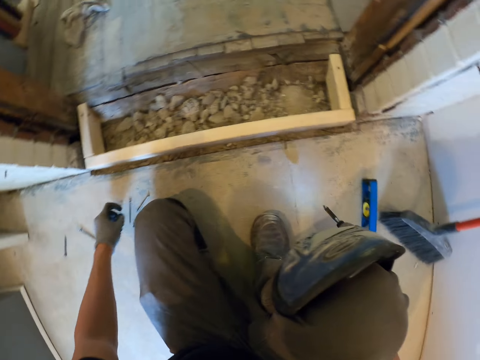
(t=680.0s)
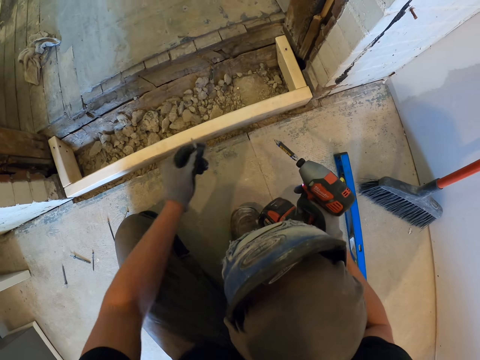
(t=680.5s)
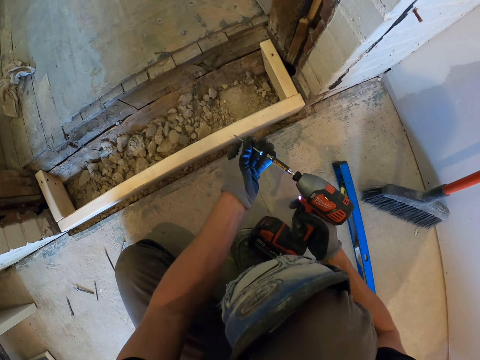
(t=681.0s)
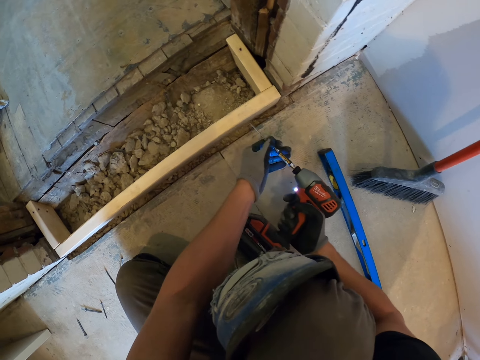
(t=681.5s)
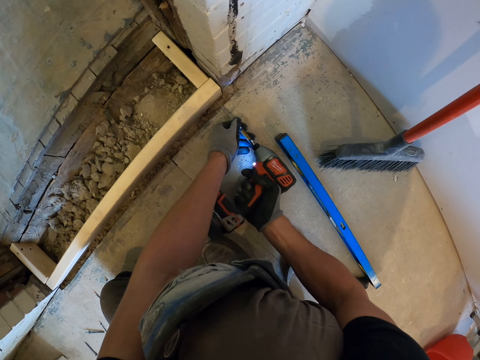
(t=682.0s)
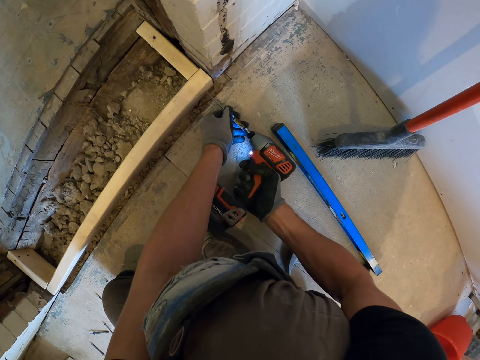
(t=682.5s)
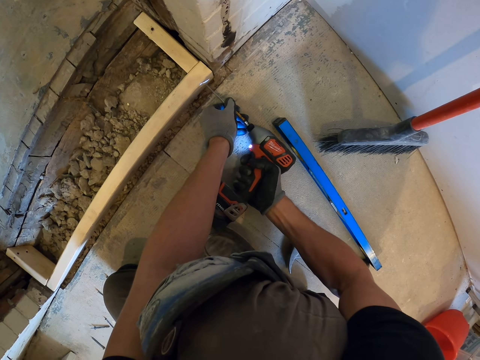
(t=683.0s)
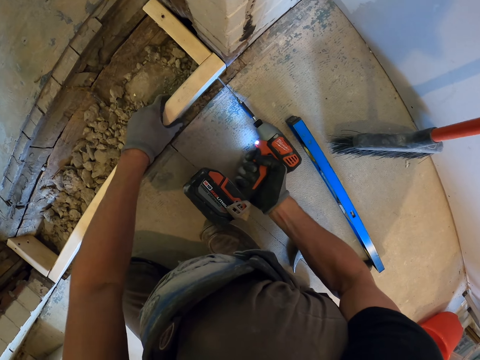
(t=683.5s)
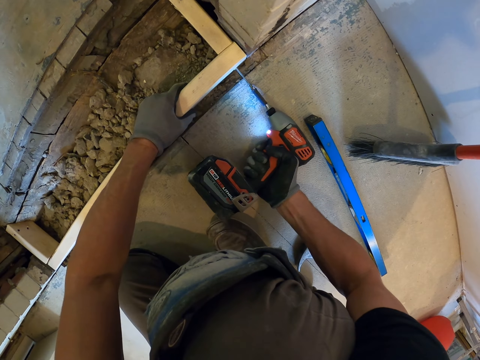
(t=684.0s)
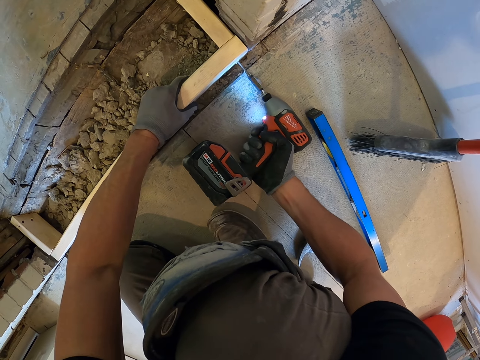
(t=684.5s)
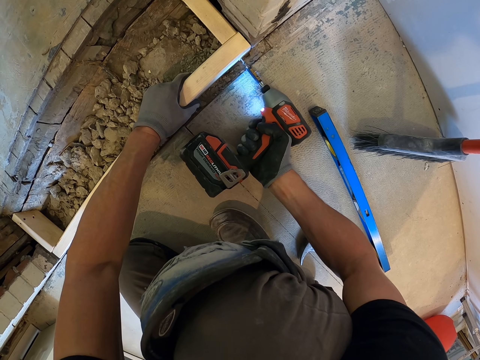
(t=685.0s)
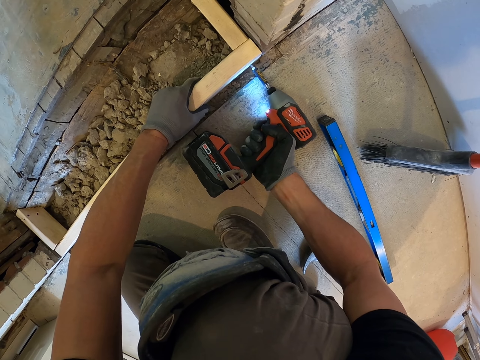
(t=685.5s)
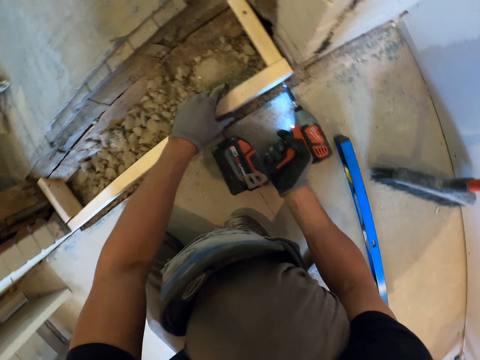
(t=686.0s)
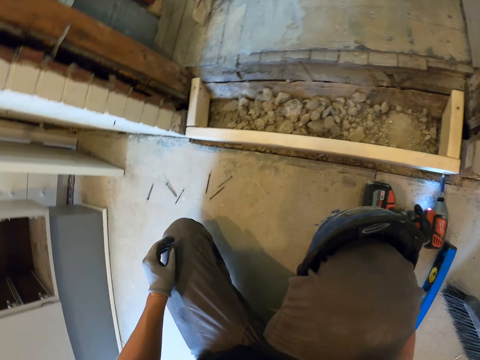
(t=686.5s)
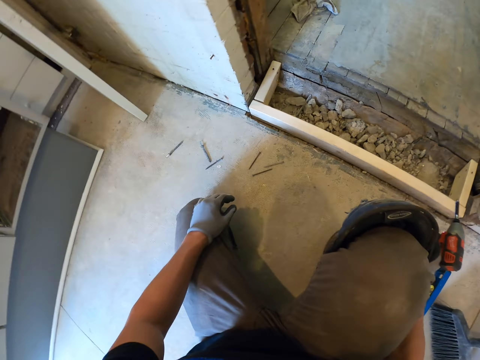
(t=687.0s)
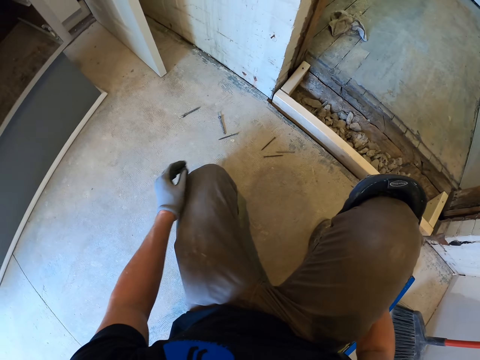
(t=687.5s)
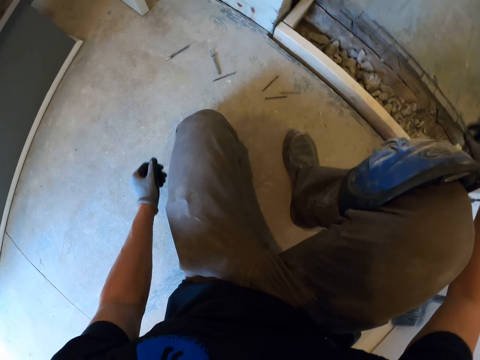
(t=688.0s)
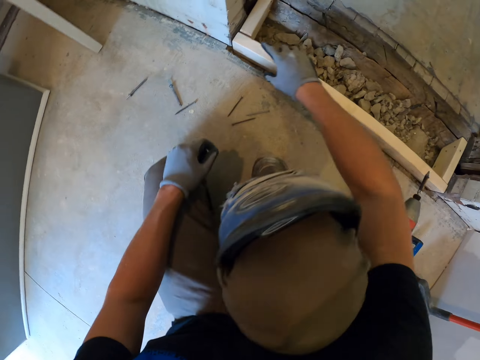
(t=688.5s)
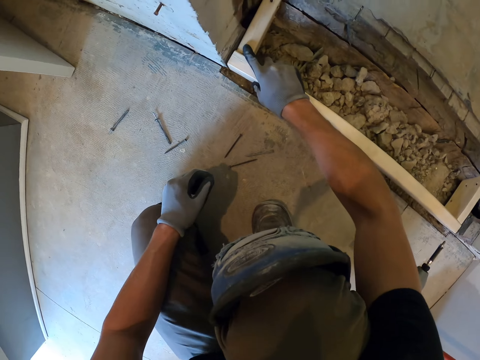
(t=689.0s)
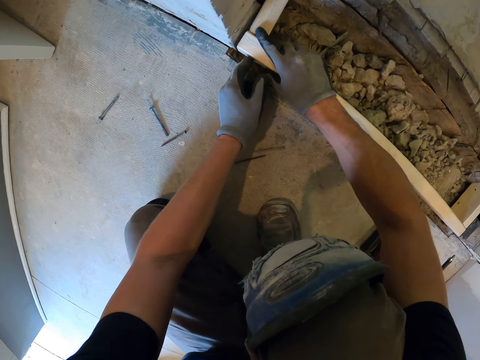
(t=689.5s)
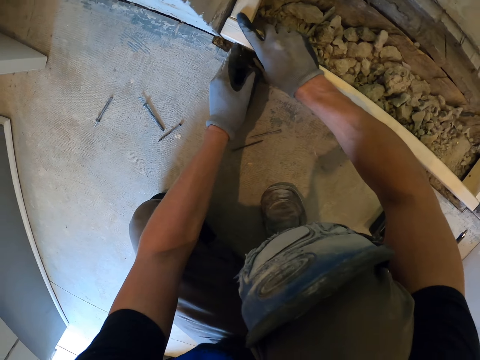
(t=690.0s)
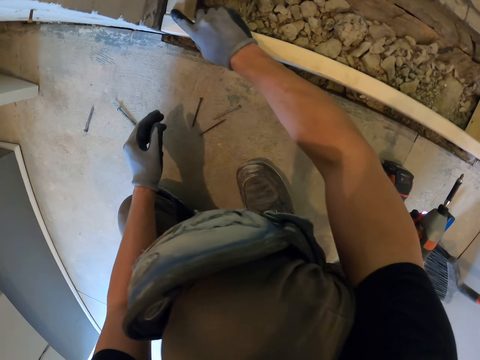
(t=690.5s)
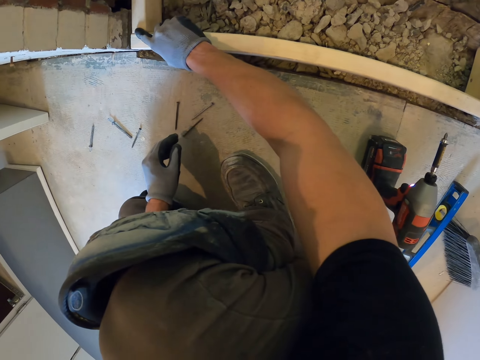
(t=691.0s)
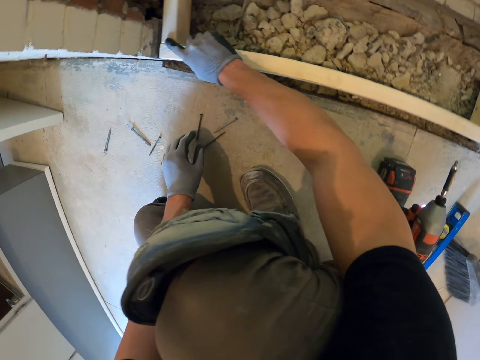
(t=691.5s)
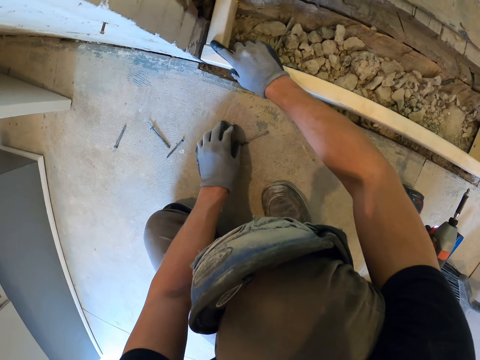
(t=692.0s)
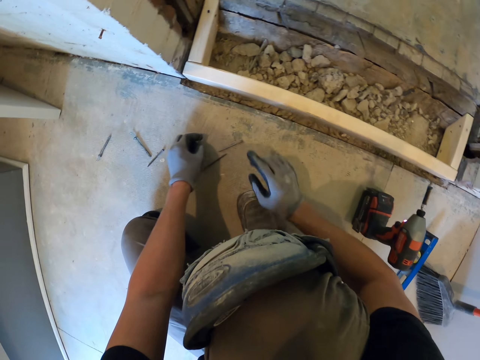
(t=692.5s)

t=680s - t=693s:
The camera wearer picks up the screw or screwdriver. They put the screwdriver on the hand drill or electric drill. They drive the screwdriver in the wood using the hand drill. They hold on the wood and screw in the wood. They put the electric drill down. They align the wood and touch on the wood.

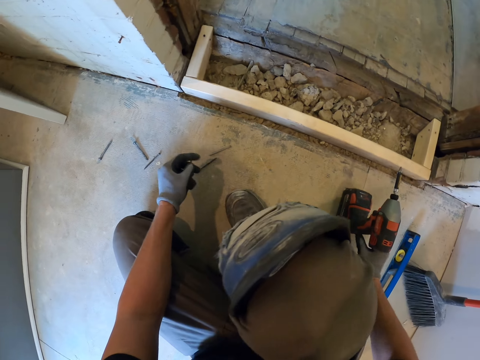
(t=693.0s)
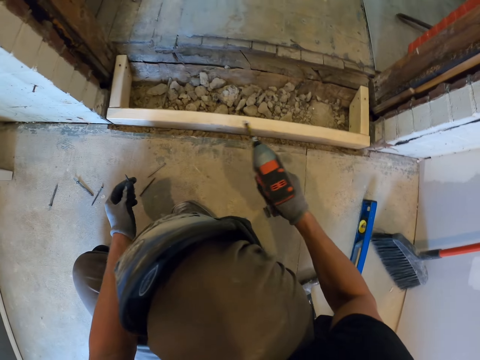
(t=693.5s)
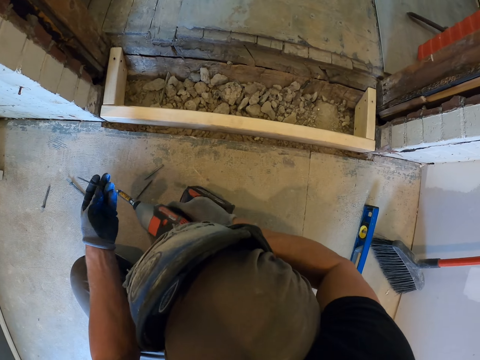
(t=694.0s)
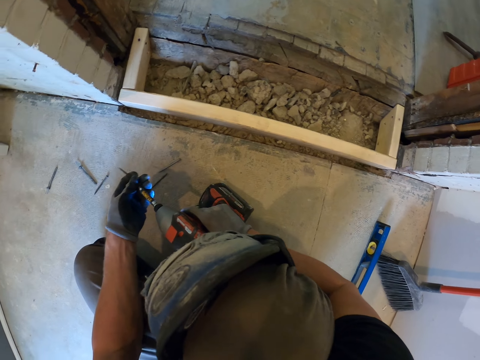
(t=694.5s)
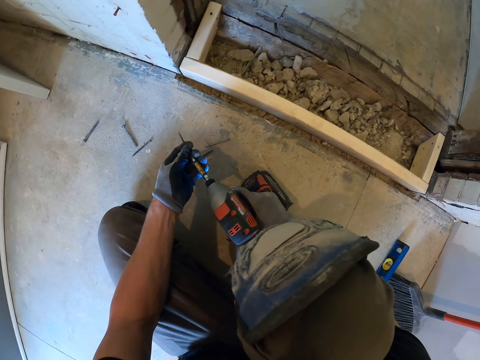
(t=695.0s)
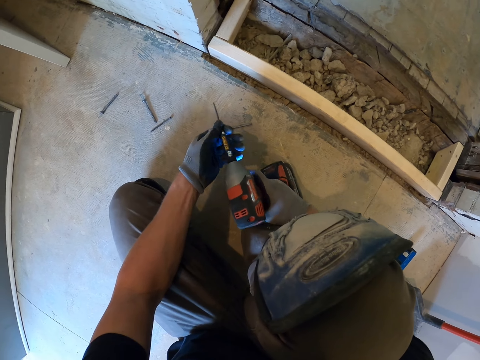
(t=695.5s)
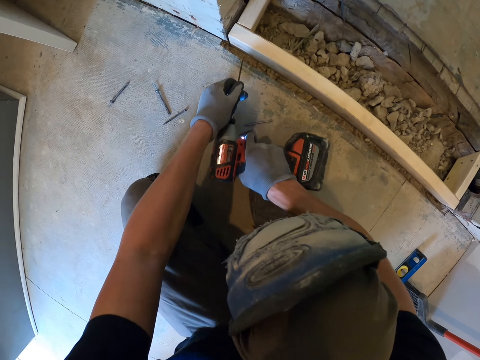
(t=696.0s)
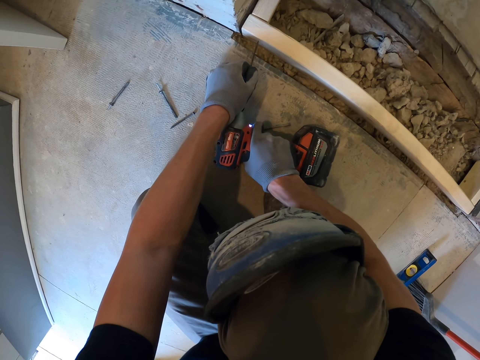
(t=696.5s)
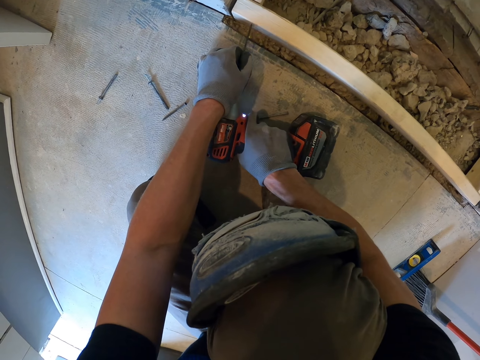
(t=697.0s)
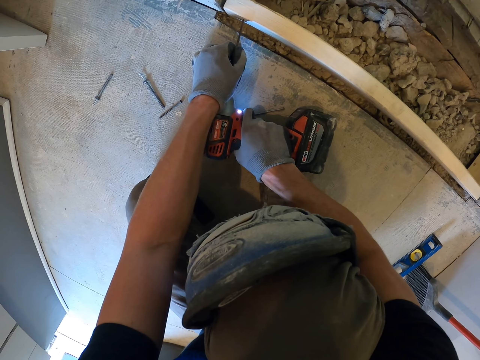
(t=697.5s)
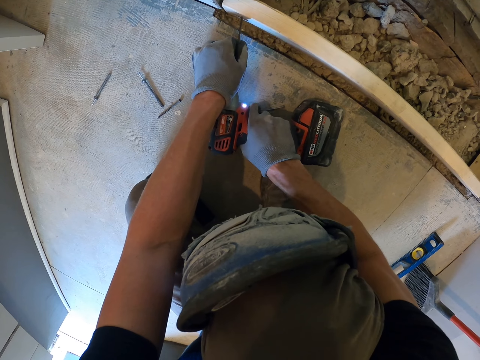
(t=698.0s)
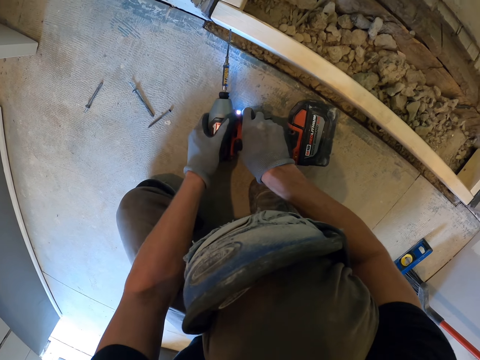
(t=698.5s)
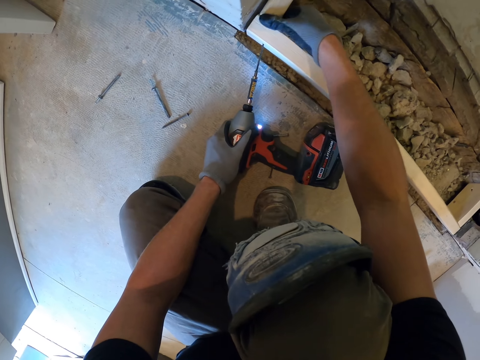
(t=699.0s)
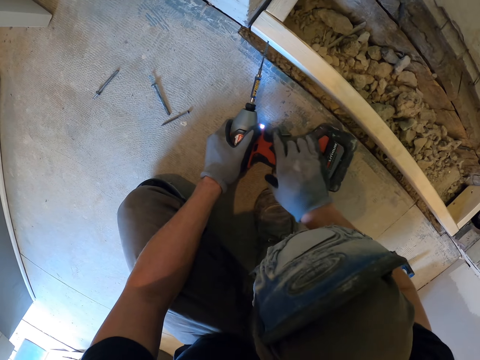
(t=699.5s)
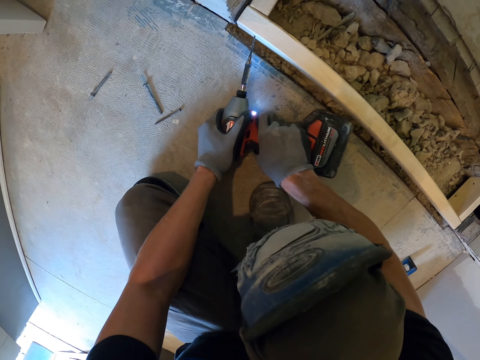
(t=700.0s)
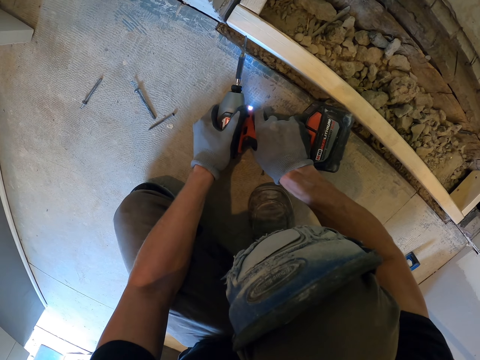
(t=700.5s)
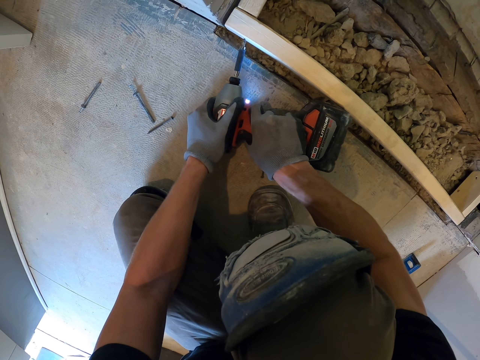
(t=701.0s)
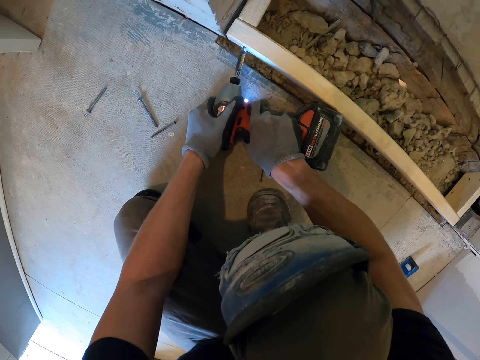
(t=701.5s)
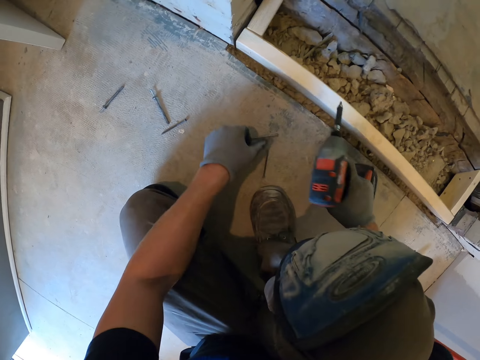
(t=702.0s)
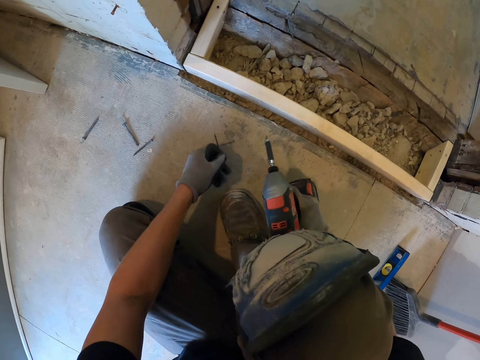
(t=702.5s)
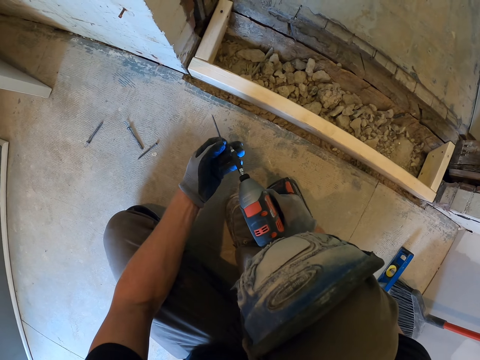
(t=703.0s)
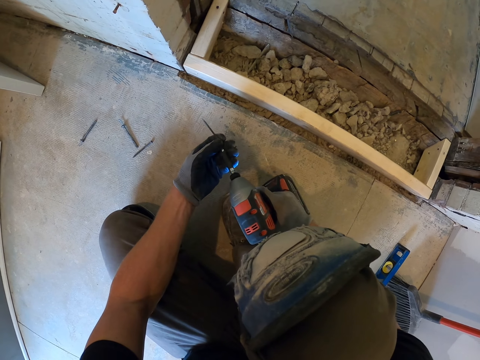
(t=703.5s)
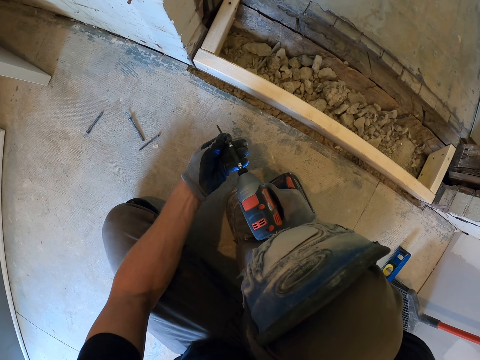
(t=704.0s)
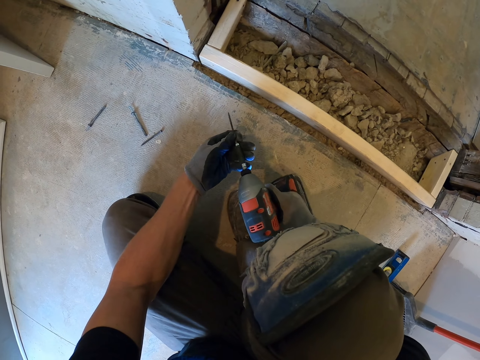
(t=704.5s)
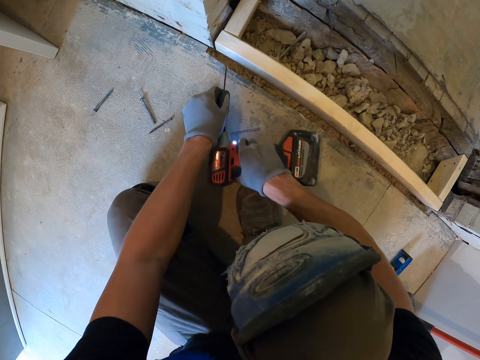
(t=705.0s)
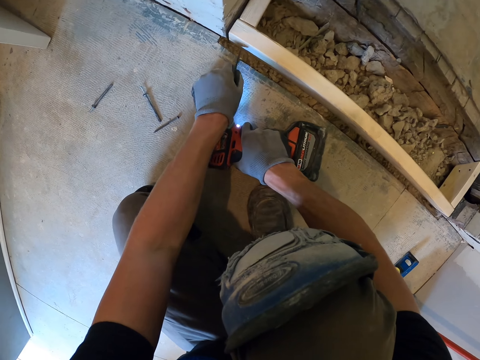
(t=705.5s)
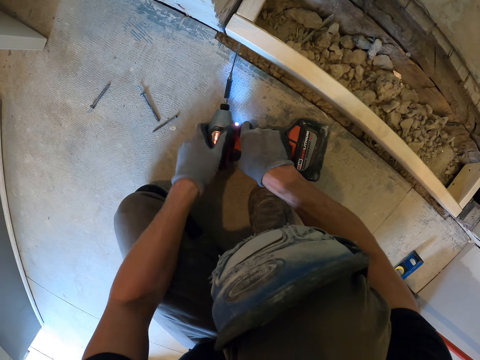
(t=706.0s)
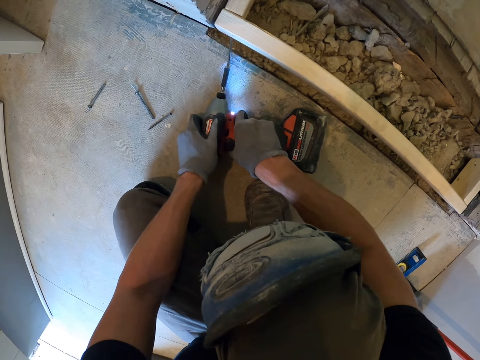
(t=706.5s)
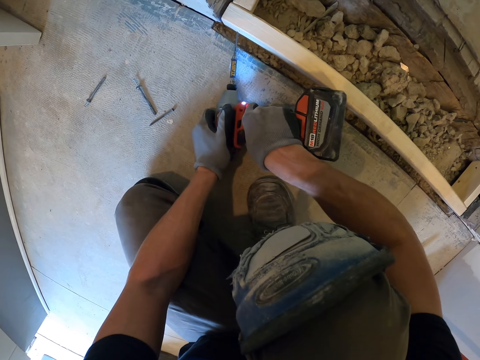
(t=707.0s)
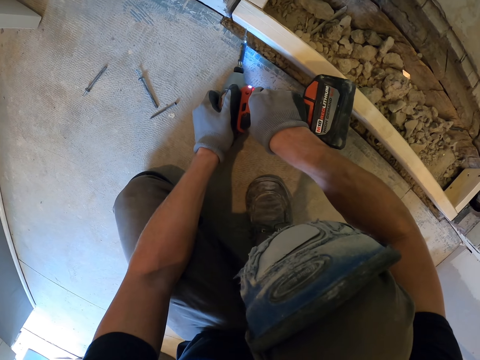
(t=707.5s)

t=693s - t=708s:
The camera wearer picks up the screw or screwdriver. They pick up the electric drill or hand drill. They put the screwdriver on the hand drill. They drive the screwdriver in the wood using the hand drill. They touch on the wood. They screw in the wood. They pick up the screwdriver, put the screwdriver on the hand drill, and drive the screwdriver in the wood using the hand drill.
